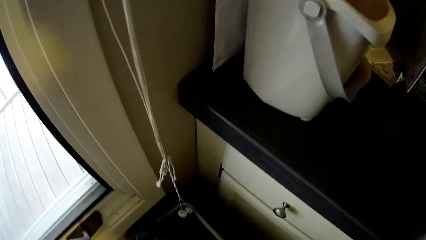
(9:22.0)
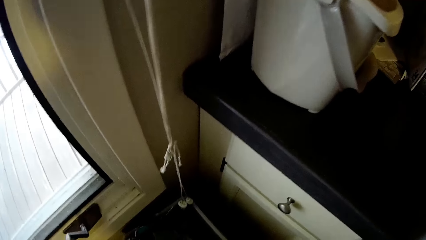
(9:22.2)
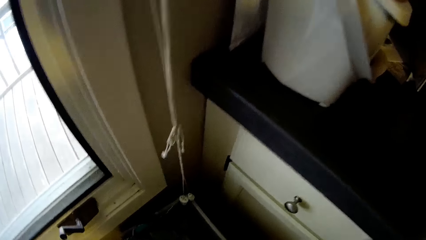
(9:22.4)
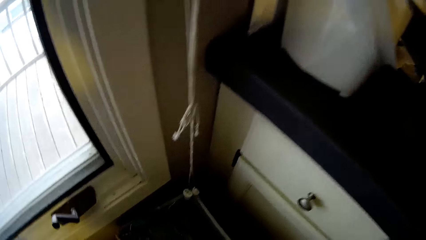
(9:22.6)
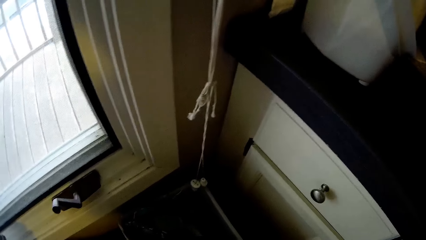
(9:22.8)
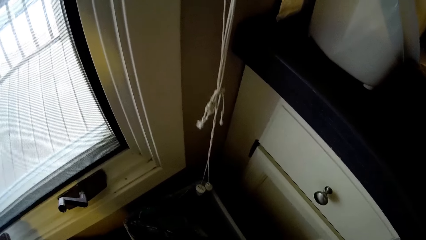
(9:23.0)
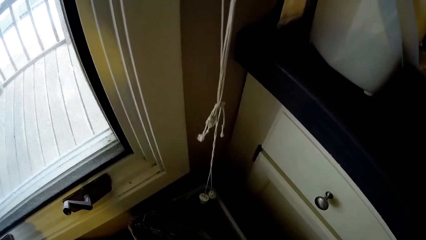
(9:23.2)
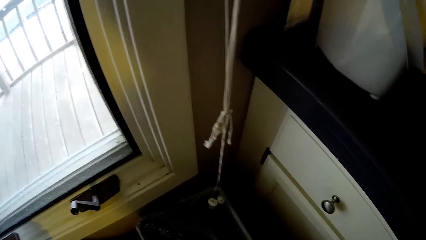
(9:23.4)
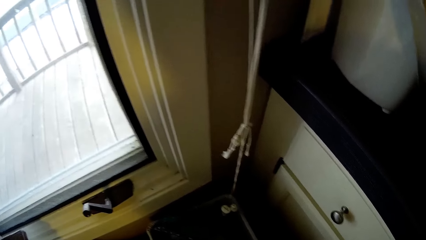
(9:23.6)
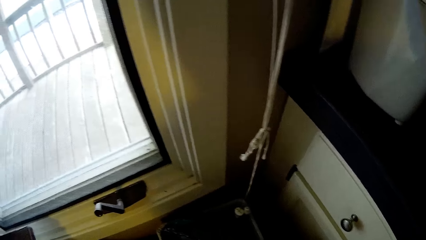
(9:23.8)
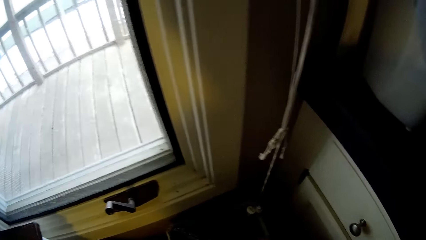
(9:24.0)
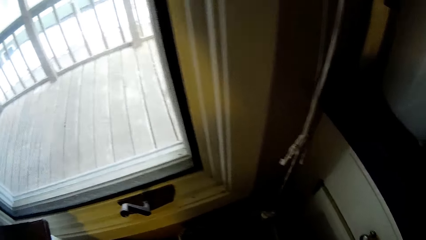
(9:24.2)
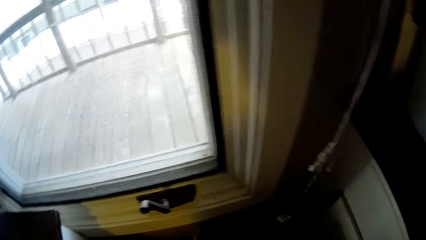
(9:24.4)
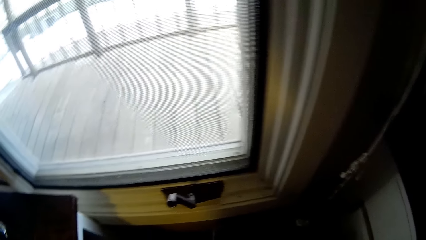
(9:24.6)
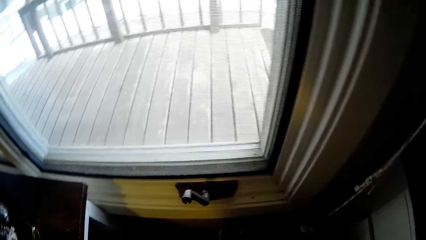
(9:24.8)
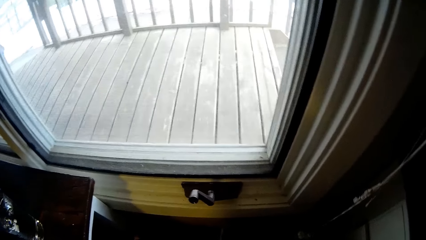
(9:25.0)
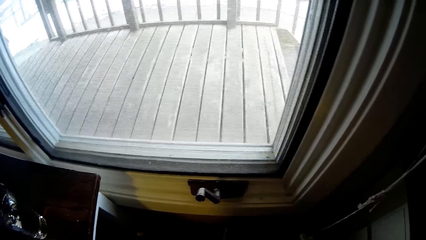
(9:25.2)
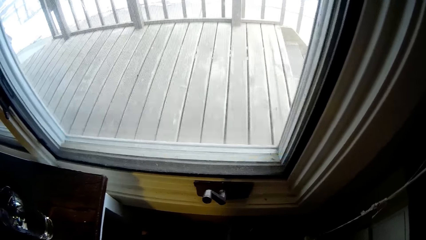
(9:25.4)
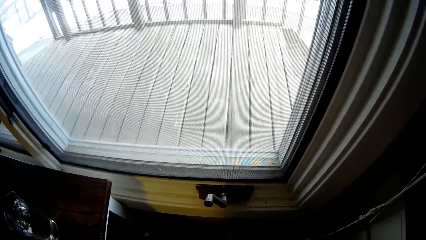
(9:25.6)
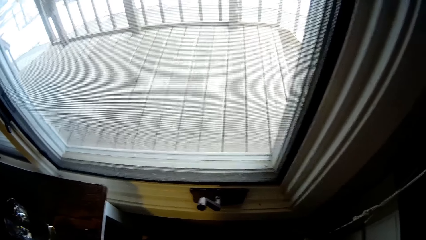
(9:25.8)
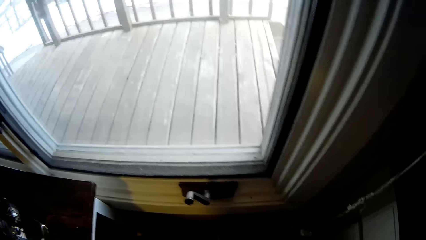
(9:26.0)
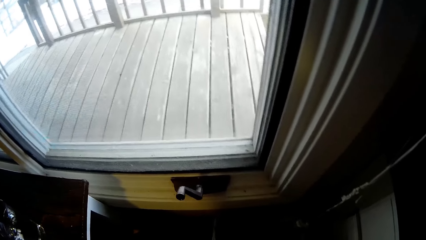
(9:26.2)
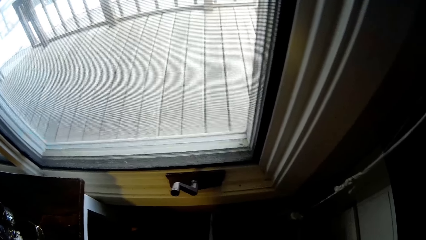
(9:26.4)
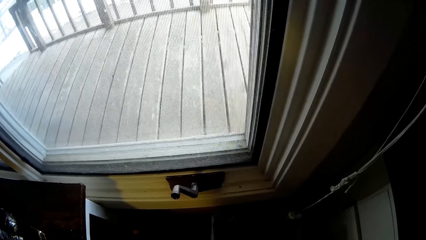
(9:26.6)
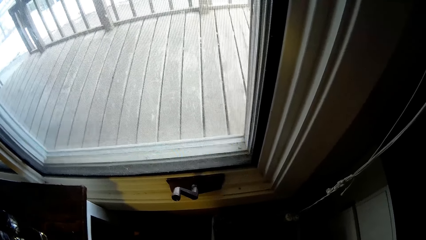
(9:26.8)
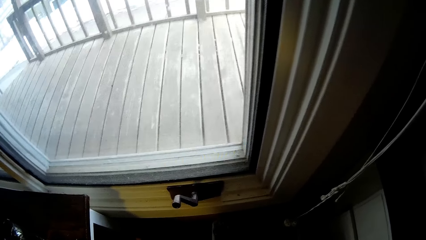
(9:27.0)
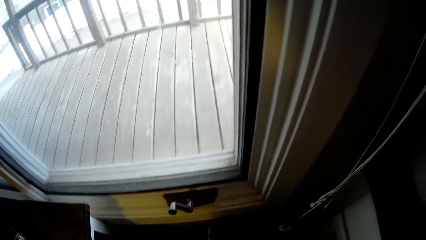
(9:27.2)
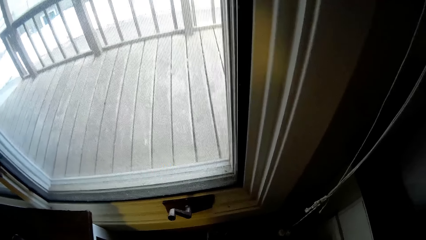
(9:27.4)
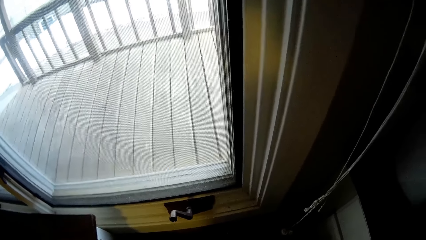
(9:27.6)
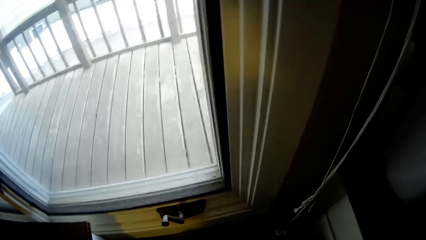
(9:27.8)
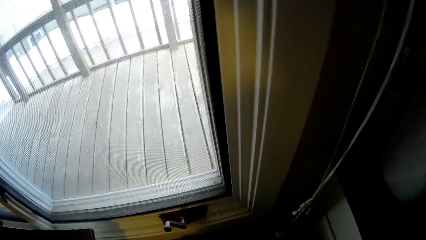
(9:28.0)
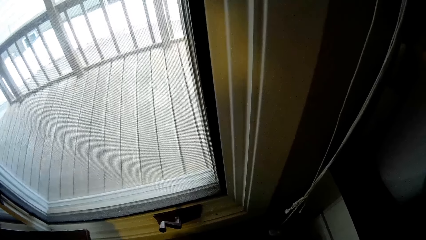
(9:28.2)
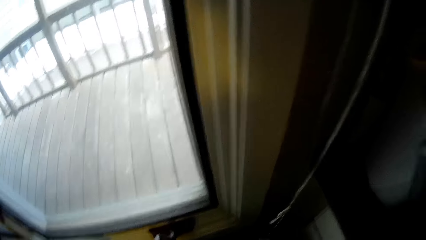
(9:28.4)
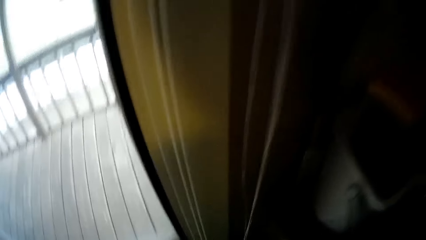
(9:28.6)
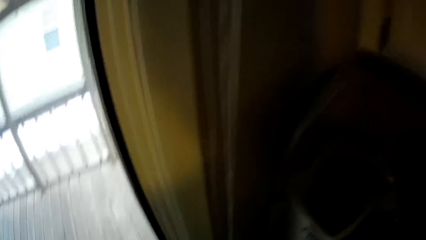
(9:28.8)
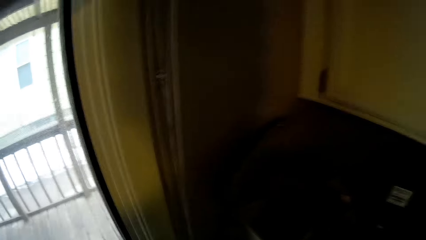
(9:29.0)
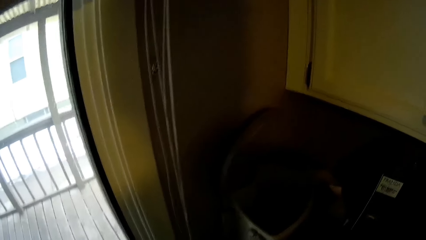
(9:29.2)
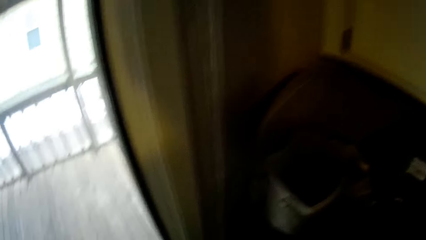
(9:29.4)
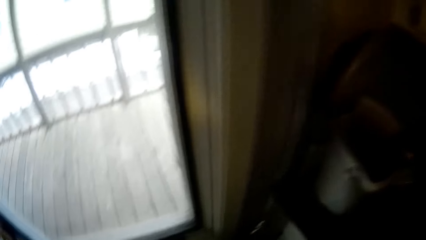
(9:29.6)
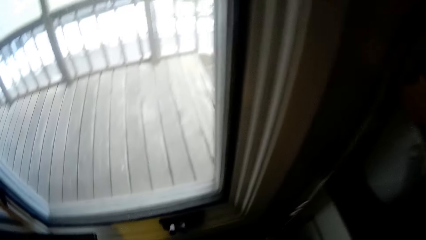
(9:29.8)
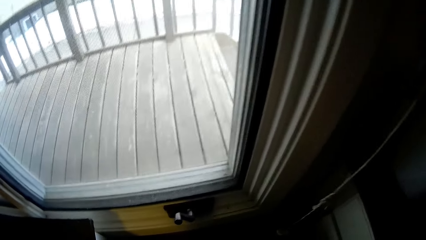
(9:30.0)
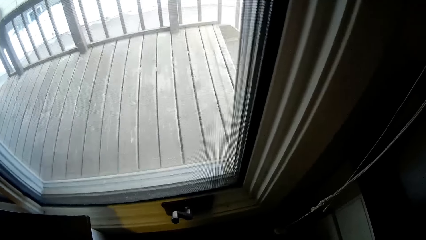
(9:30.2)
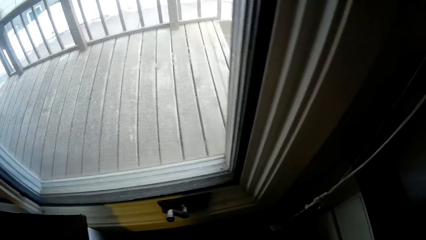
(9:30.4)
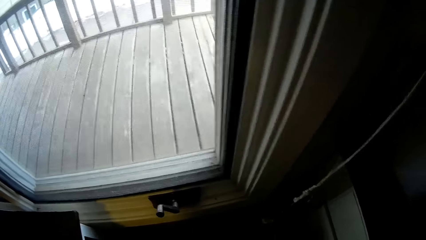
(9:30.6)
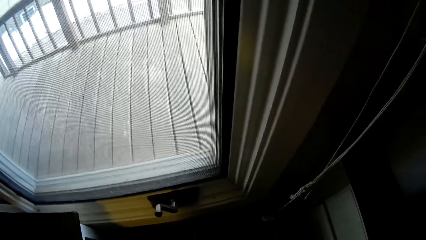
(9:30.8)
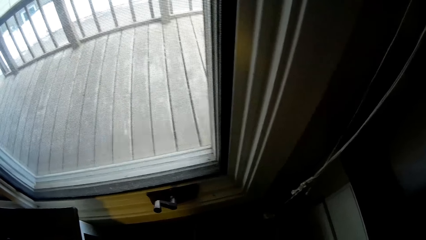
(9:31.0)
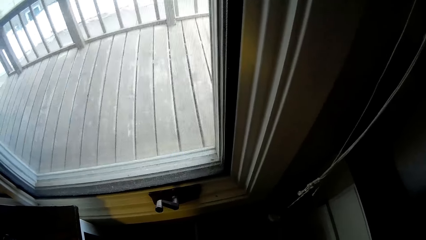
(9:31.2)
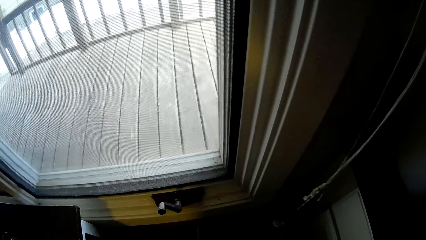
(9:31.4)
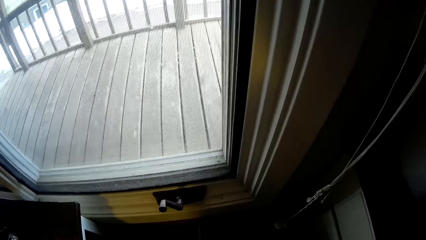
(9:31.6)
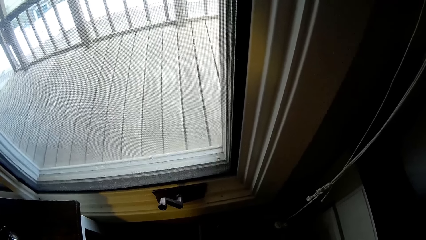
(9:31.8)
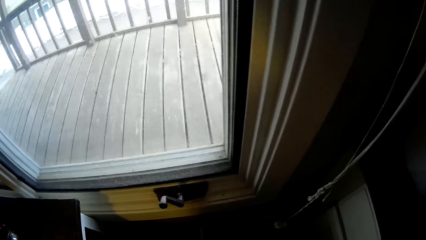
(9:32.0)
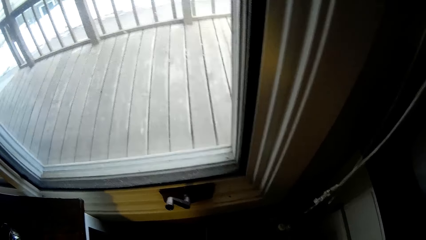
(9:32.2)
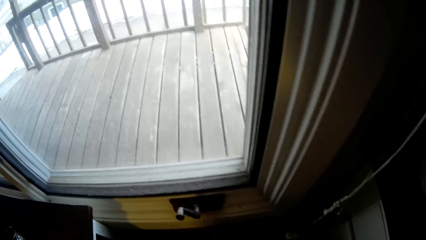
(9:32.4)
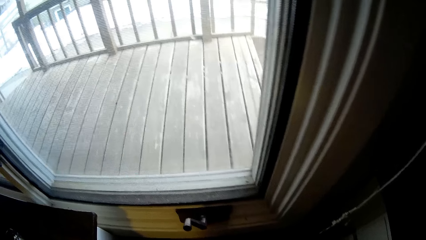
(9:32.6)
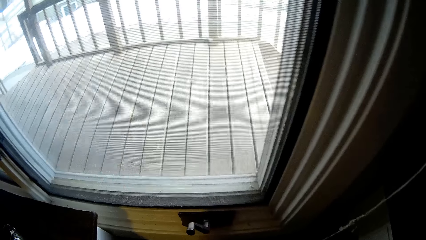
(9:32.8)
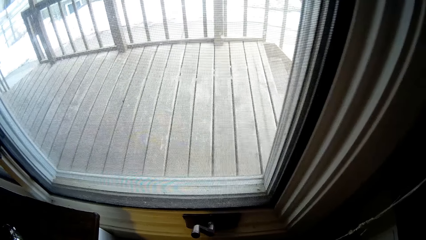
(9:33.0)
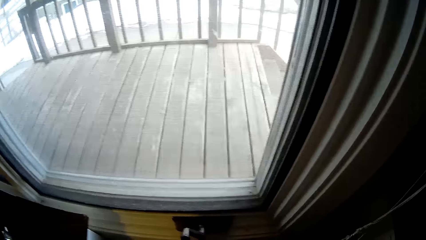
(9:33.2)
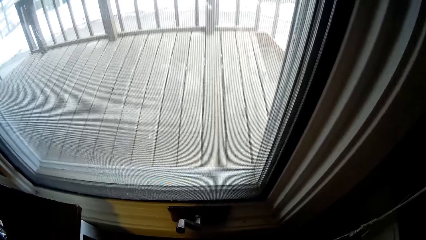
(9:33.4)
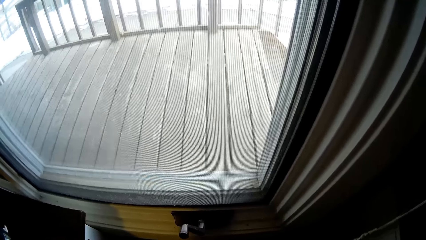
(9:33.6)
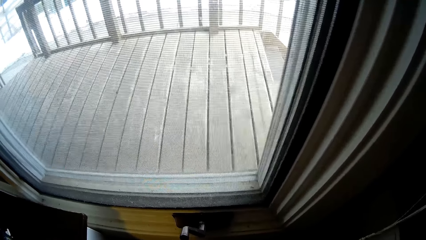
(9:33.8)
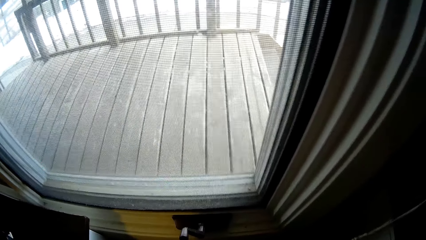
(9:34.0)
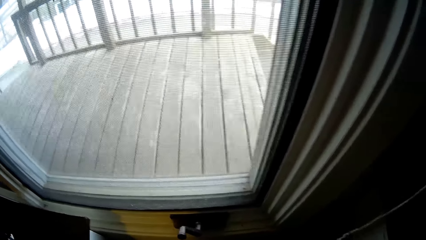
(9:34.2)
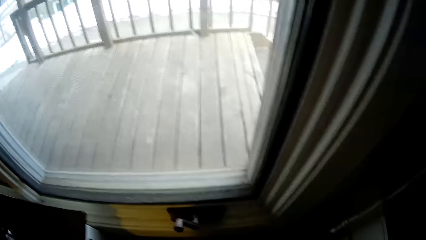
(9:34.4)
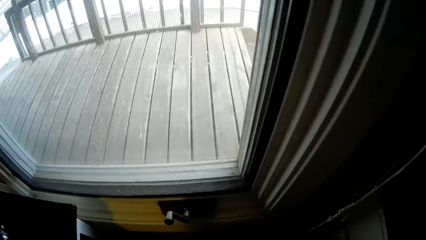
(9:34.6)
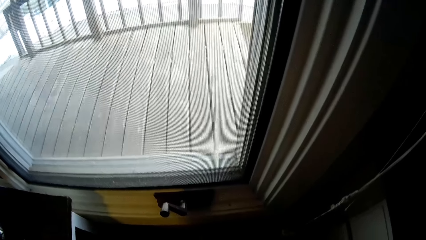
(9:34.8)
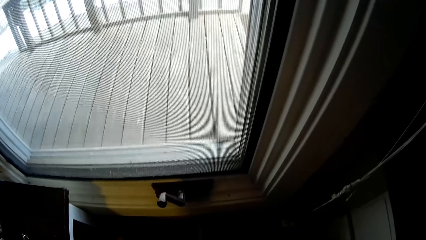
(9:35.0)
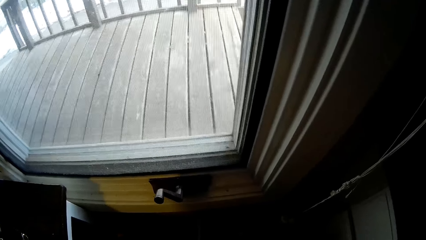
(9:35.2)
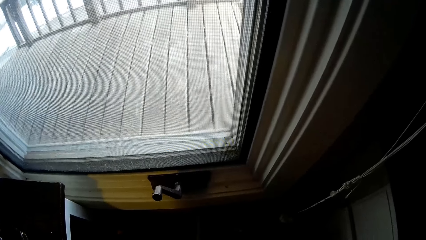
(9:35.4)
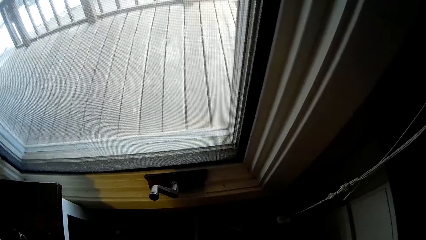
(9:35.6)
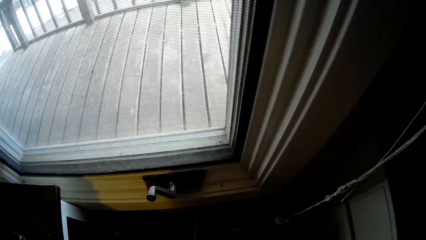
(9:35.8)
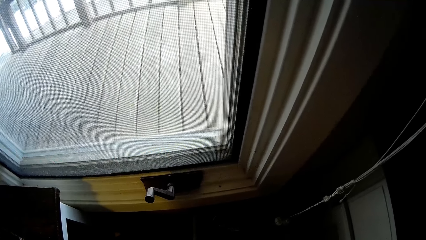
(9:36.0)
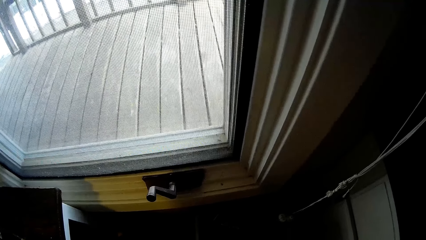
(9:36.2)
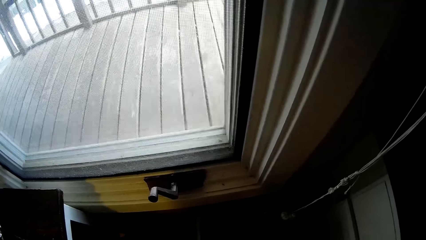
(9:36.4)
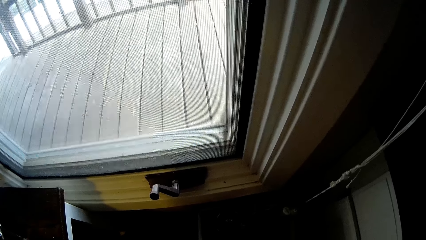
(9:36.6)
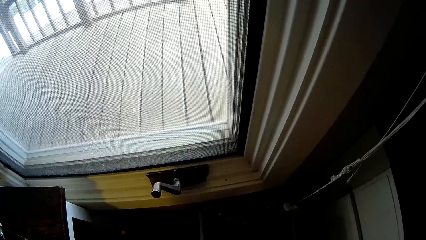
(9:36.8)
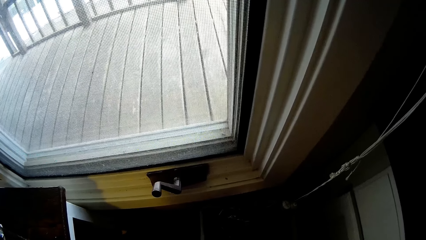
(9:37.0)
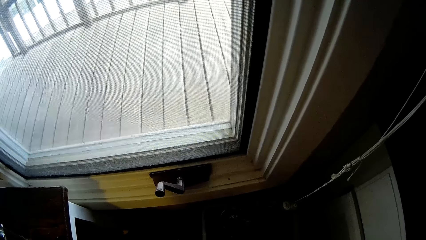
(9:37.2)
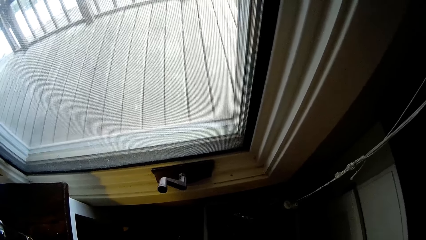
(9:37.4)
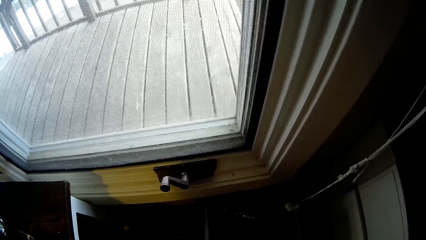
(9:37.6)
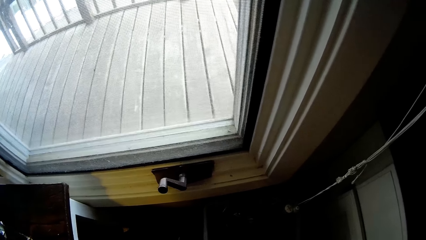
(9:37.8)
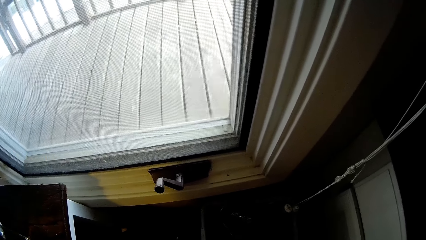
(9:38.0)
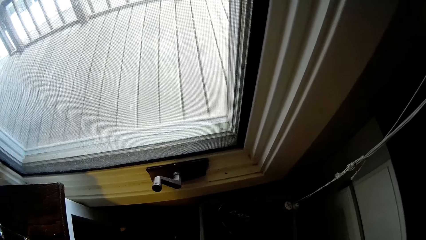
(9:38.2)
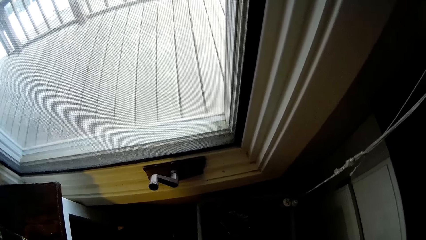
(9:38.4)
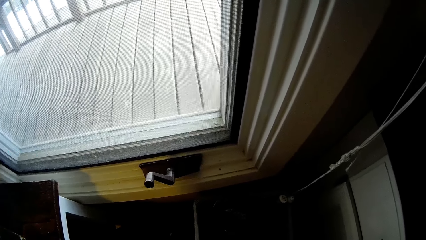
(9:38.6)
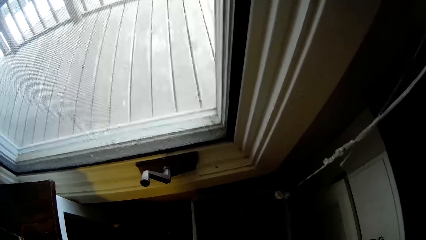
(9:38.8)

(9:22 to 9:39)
The camera wearer looks at the ground.
